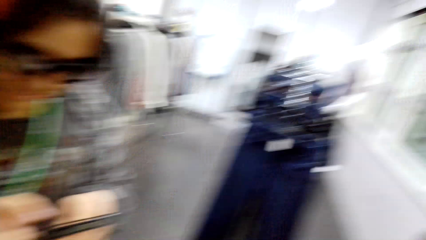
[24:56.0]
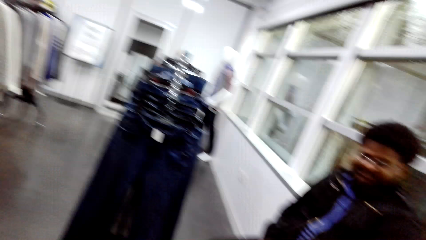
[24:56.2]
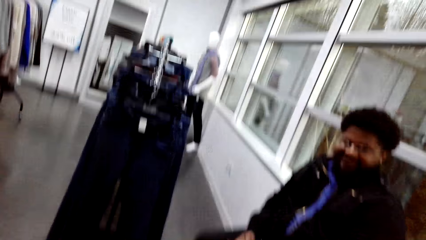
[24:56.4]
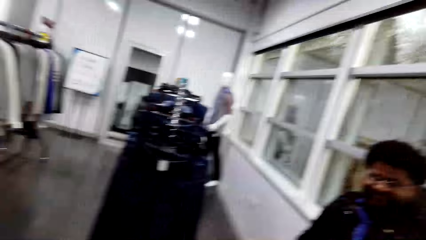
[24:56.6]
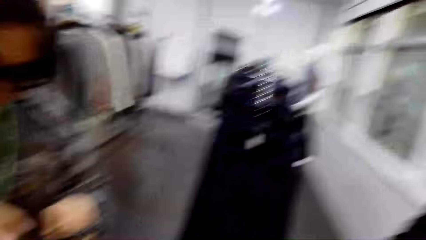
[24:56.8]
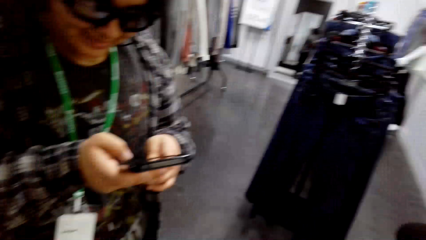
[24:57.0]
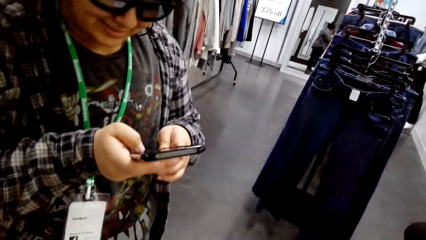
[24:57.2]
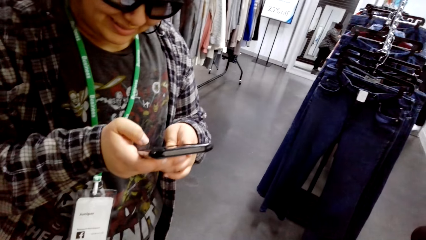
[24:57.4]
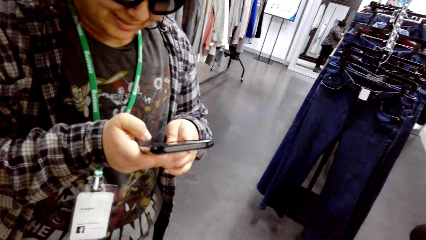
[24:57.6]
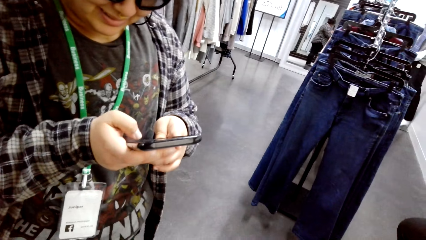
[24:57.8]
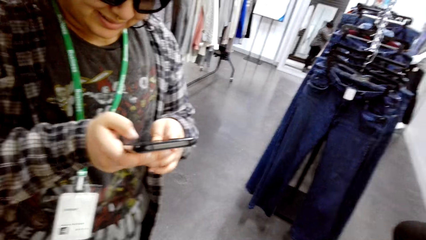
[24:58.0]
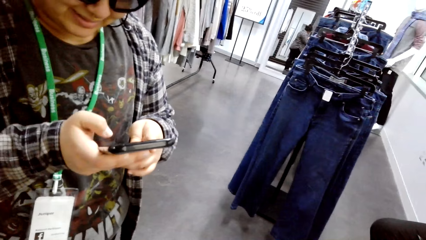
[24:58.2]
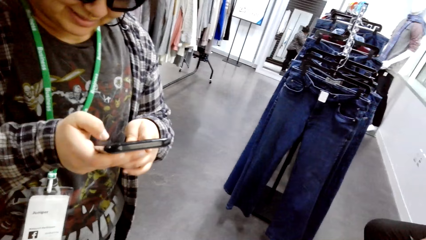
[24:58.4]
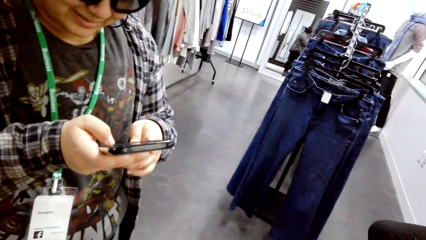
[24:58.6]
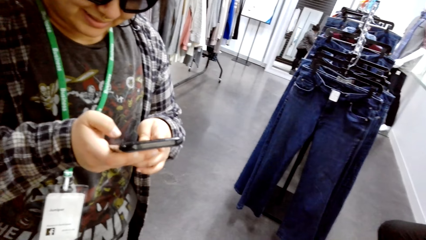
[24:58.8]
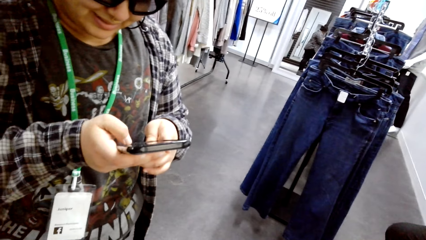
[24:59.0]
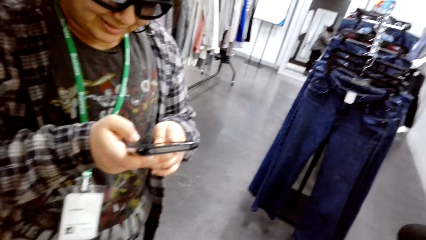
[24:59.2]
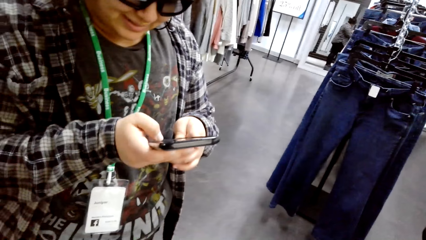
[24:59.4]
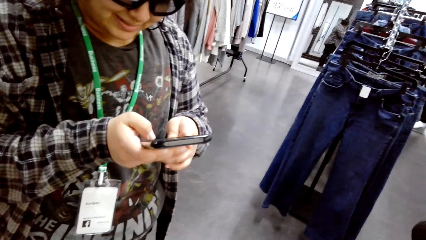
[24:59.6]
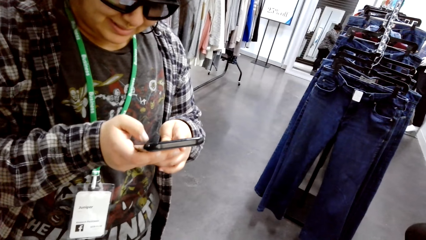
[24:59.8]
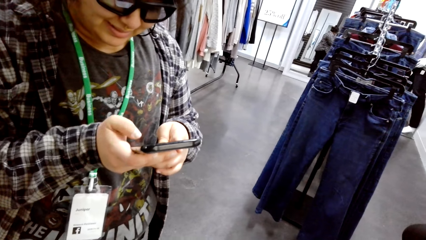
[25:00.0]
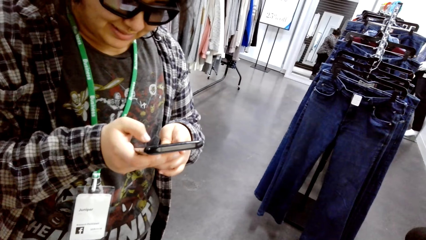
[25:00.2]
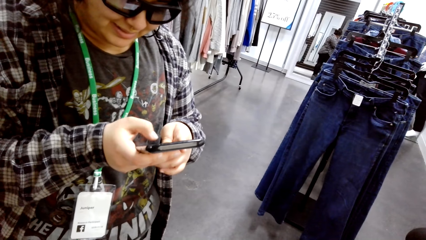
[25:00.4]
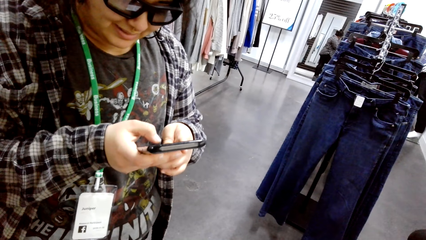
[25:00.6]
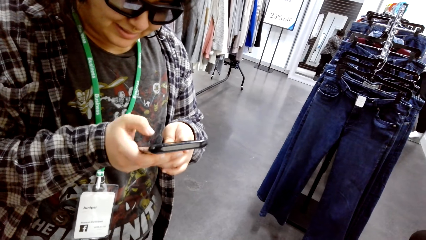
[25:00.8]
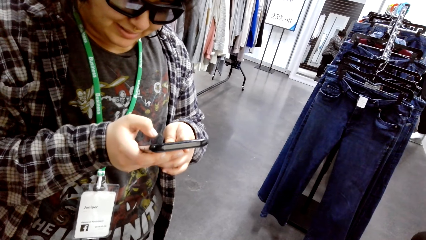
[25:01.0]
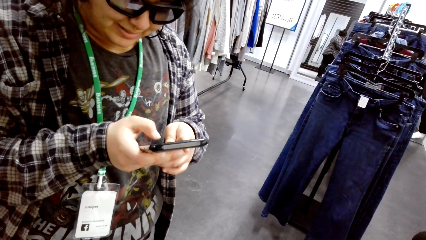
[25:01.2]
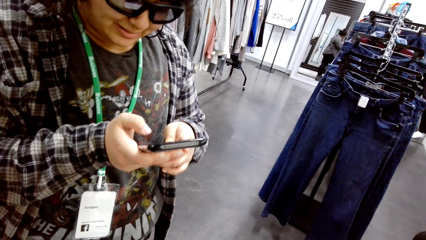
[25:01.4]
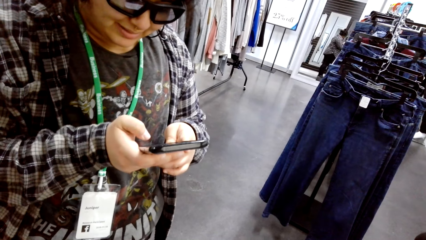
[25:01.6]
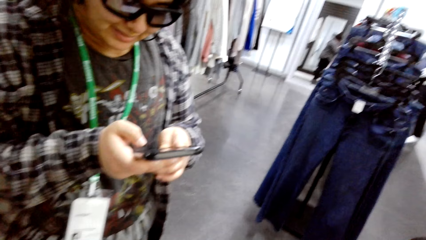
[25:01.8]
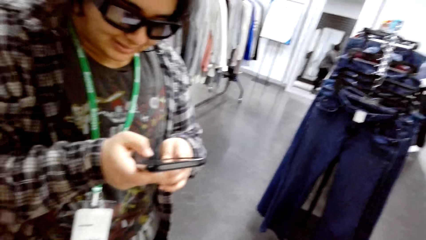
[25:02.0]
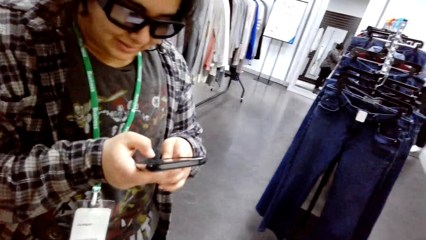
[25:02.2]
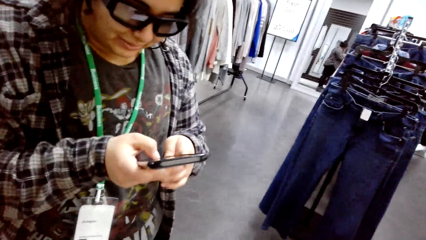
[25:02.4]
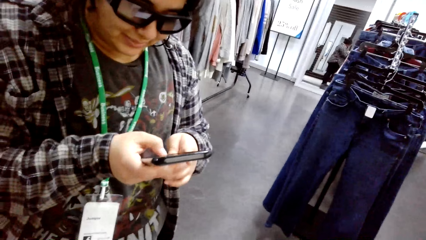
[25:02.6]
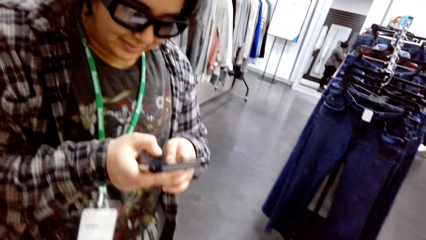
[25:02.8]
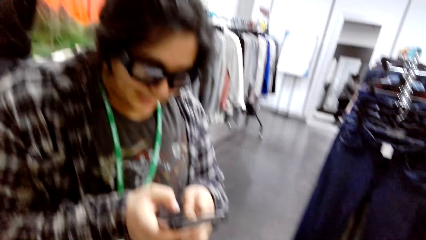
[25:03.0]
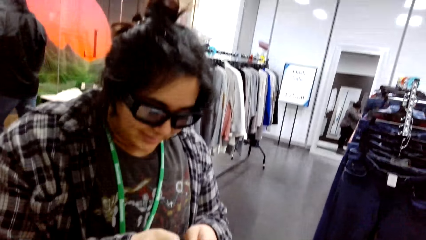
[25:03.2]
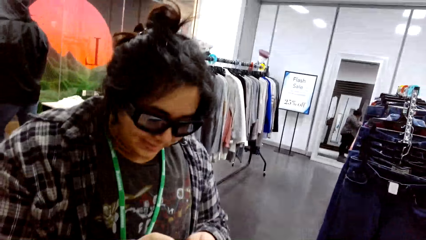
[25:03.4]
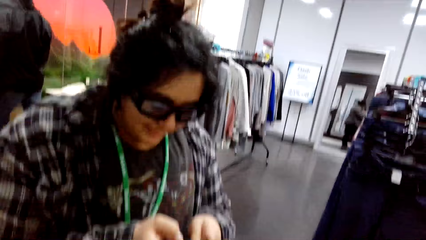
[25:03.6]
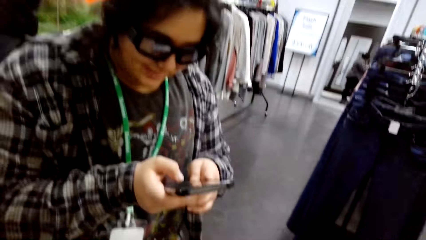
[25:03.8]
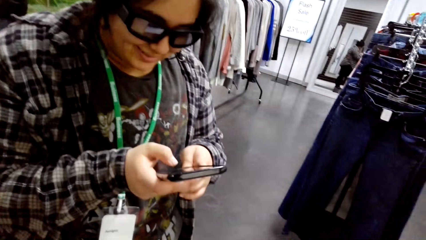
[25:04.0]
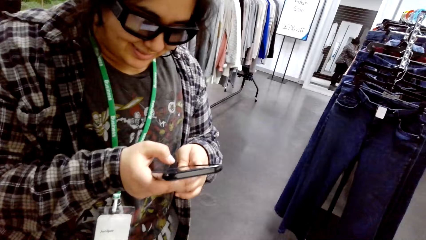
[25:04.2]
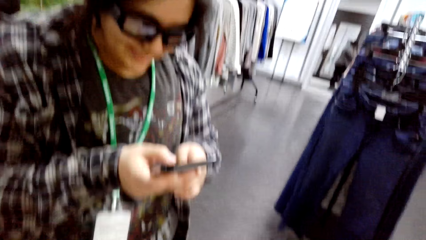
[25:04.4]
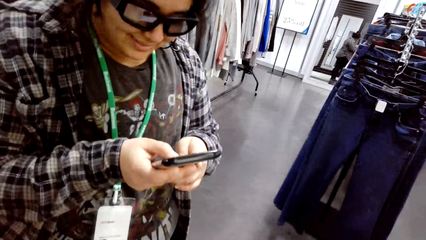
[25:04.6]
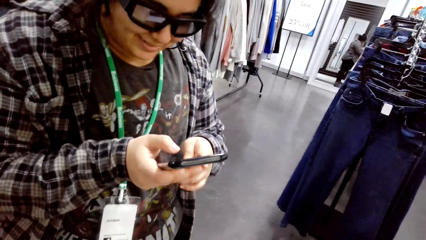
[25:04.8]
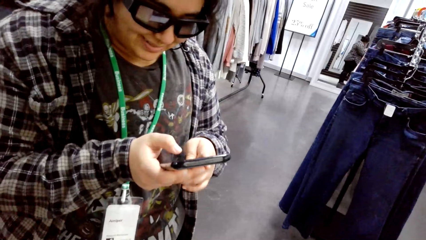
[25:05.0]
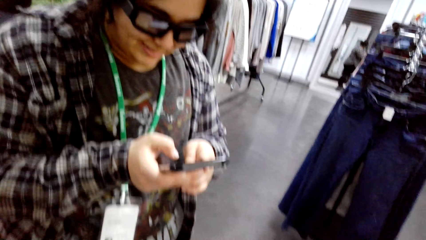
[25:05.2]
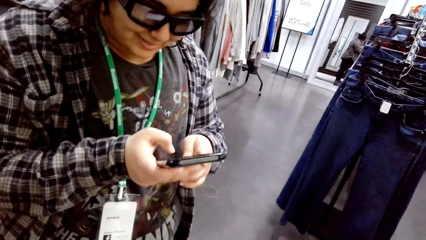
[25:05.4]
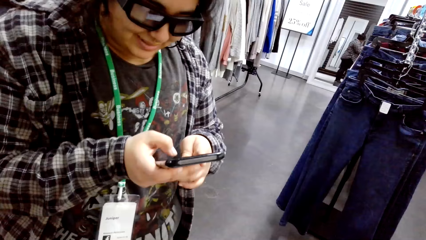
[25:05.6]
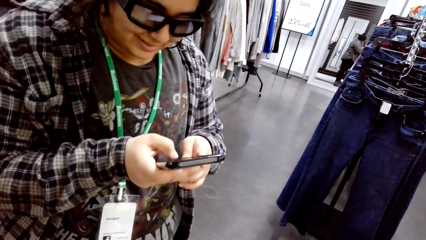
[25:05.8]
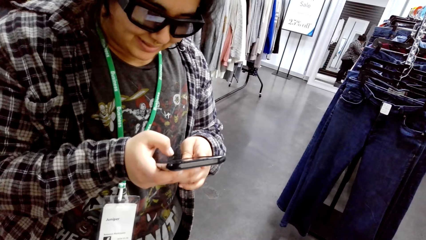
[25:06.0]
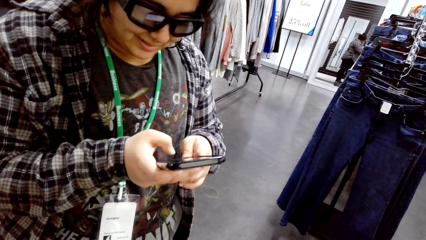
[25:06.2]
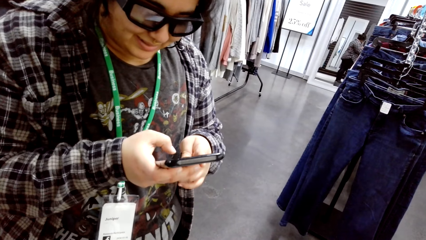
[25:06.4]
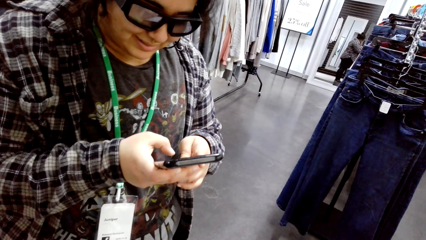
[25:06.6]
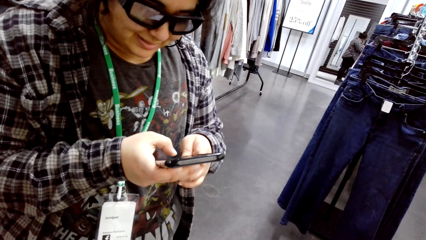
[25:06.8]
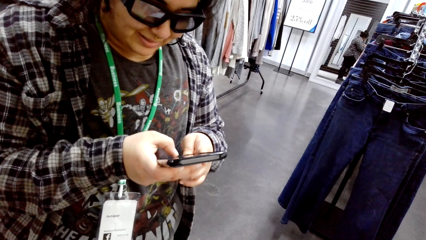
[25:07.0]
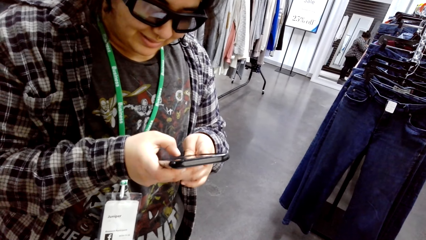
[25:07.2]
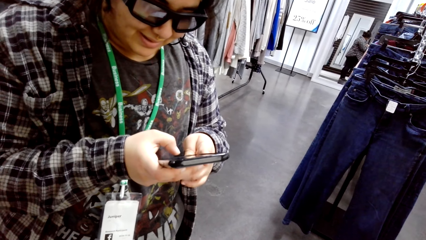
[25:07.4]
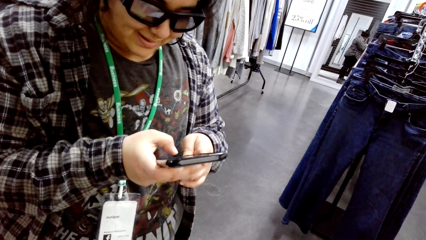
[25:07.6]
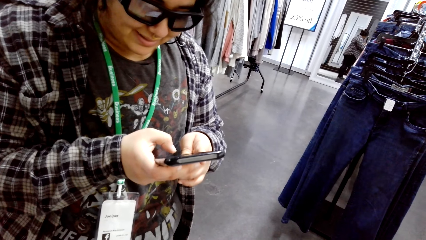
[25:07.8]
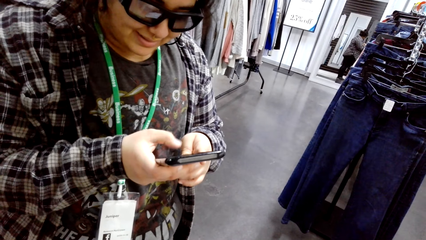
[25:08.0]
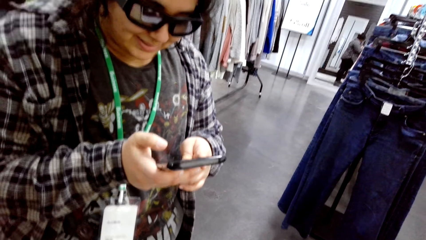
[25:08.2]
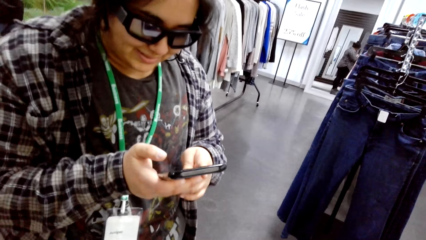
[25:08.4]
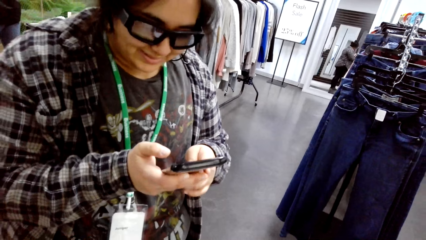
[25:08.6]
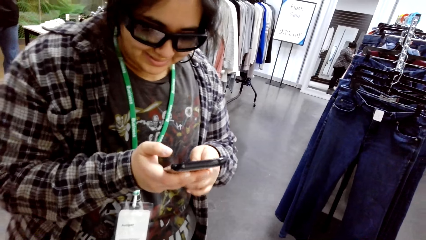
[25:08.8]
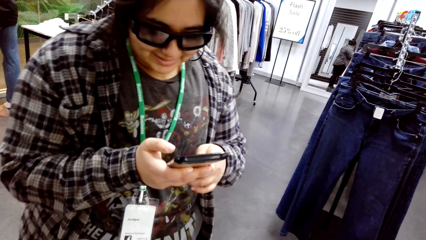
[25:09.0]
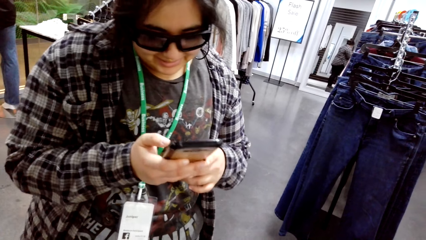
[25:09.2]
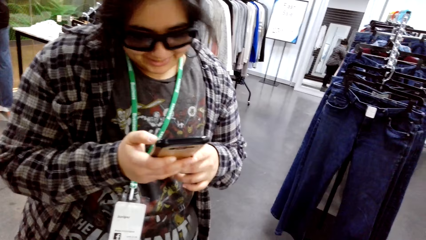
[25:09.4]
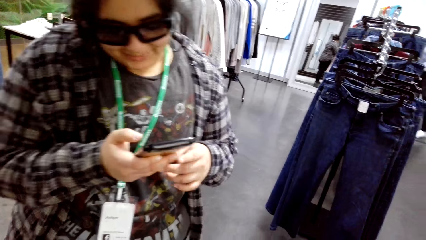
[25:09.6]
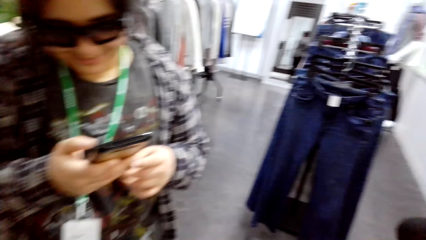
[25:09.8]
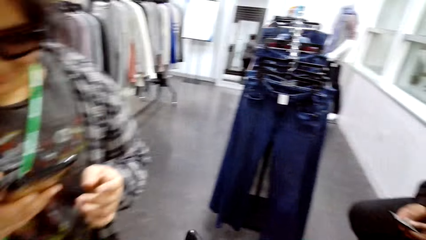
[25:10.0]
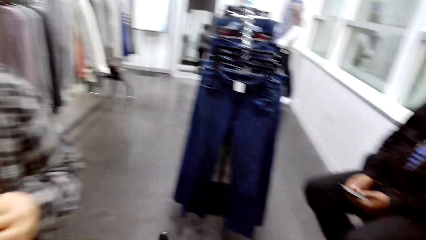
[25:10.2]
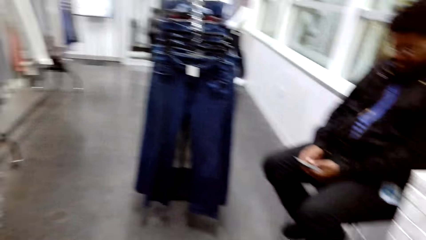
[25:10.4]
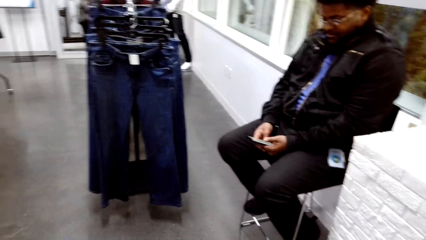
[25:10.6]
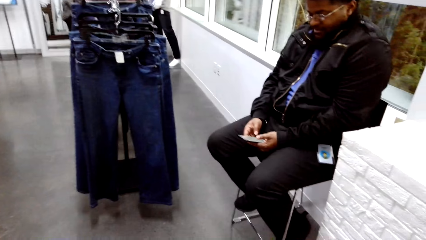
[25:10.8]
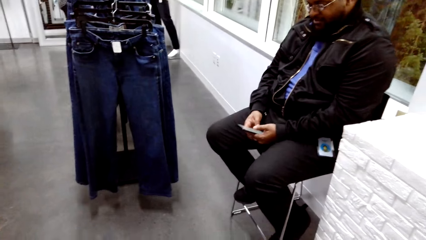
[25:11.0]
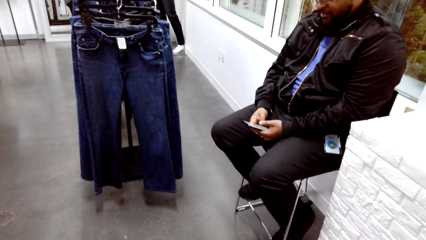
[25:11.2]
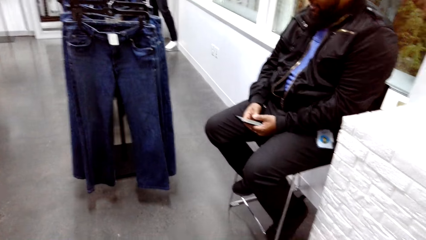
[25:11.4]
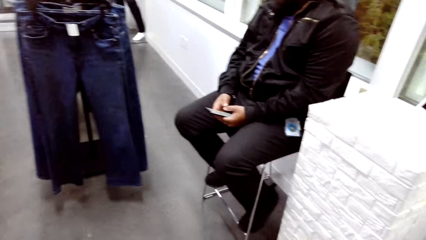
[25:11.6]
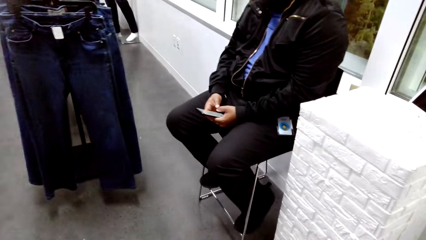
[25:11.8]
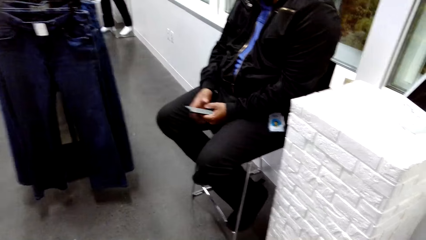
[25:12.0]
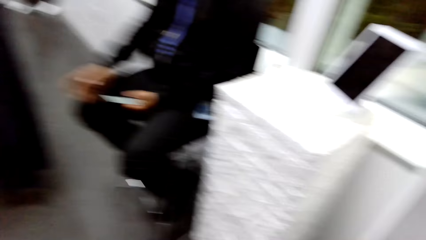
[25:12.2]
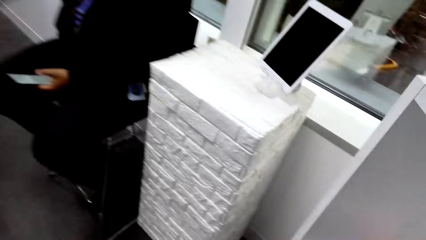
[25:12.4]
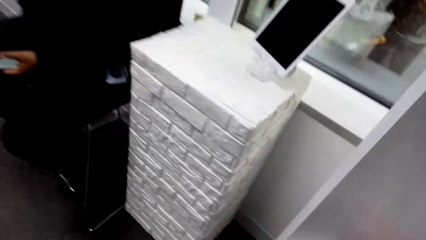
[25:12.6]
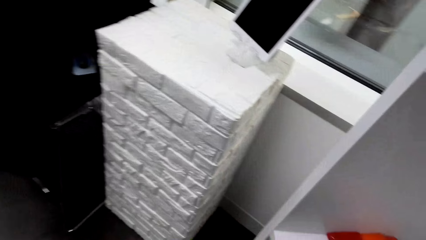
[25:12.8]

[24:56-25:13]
The camera wearer looks around. A person dials a phone.
